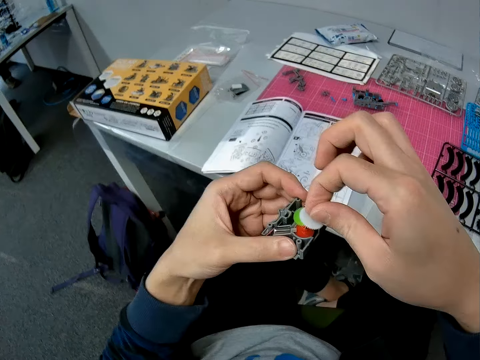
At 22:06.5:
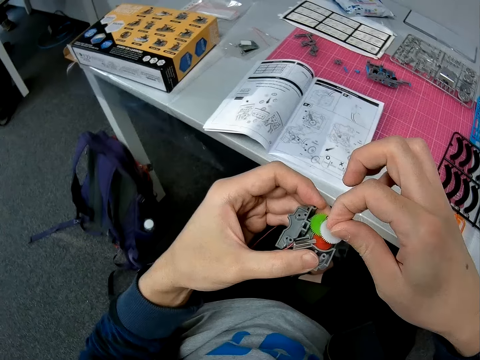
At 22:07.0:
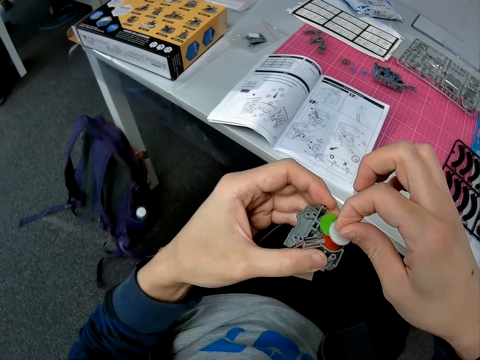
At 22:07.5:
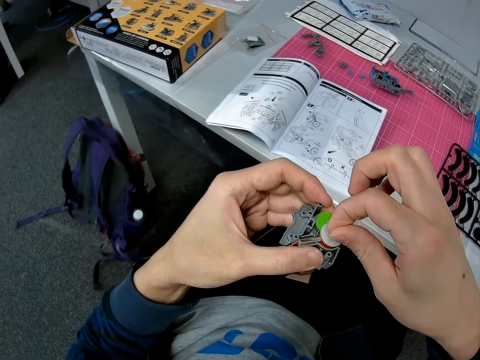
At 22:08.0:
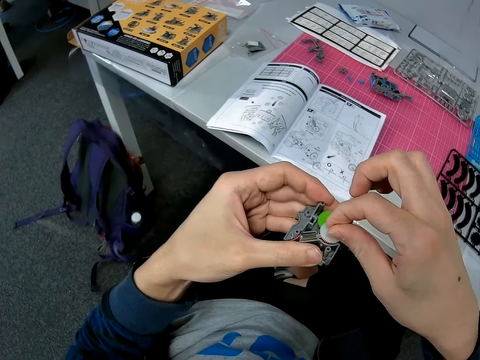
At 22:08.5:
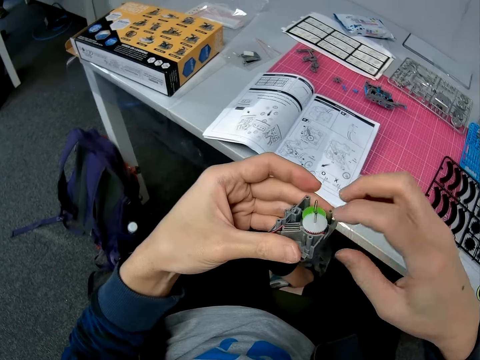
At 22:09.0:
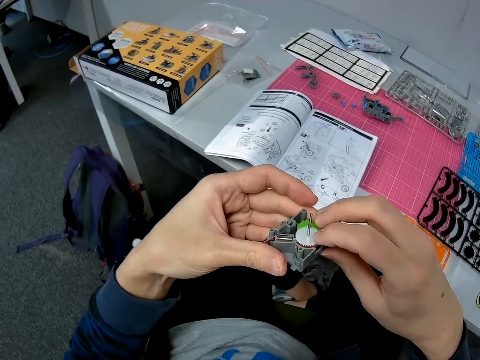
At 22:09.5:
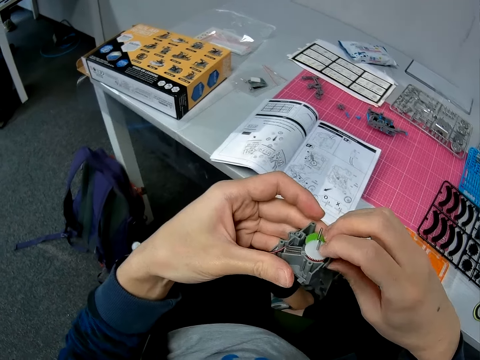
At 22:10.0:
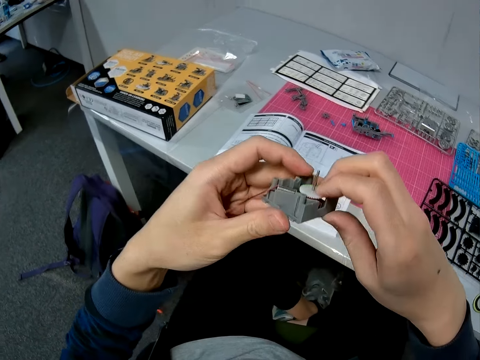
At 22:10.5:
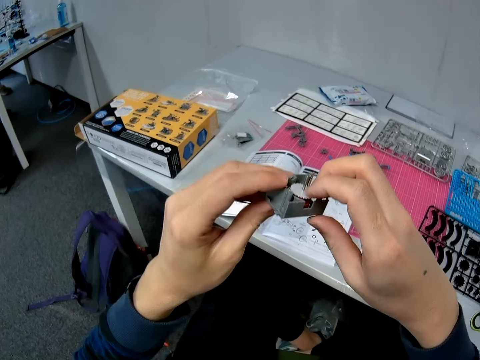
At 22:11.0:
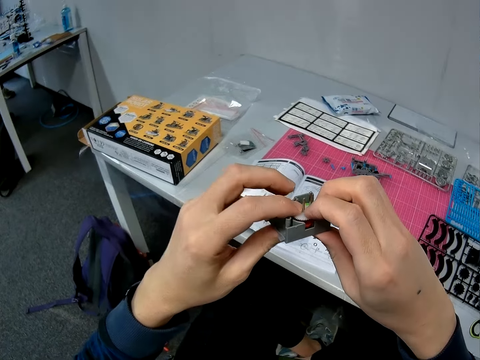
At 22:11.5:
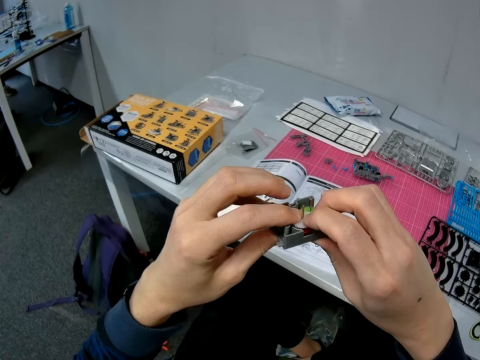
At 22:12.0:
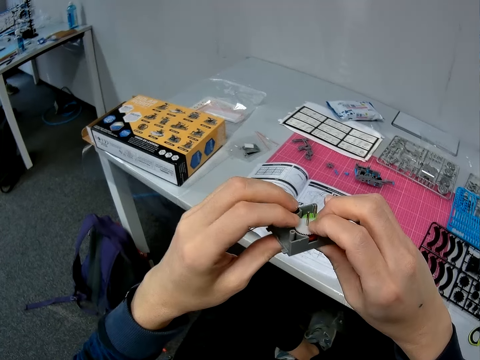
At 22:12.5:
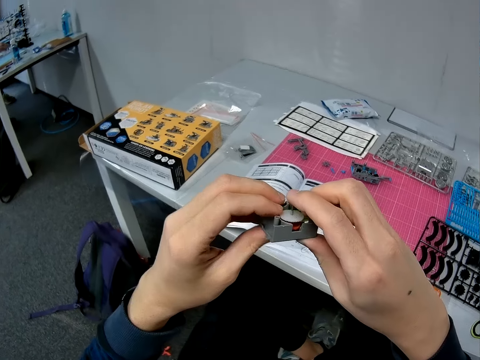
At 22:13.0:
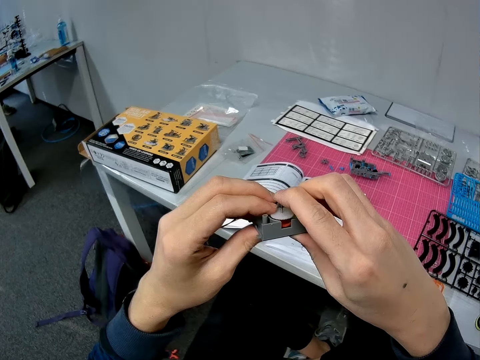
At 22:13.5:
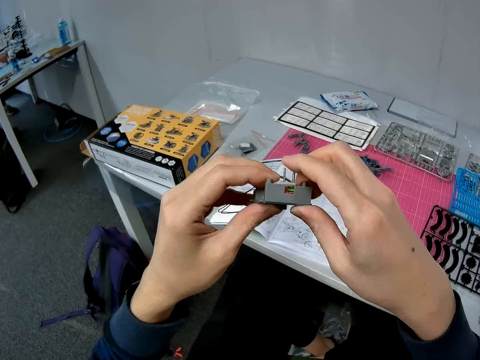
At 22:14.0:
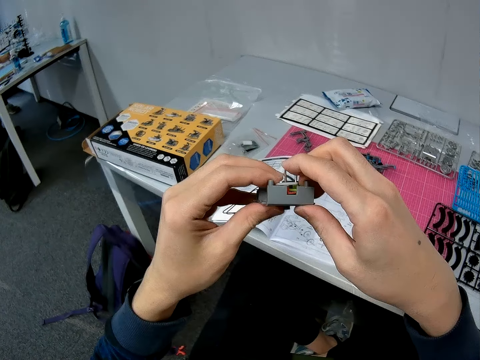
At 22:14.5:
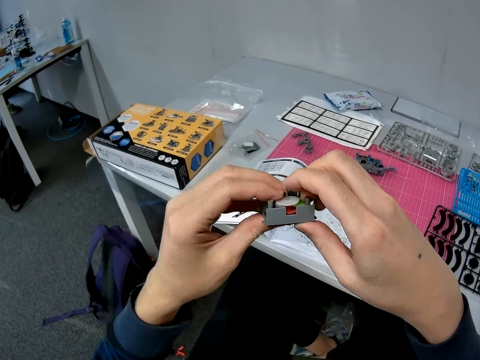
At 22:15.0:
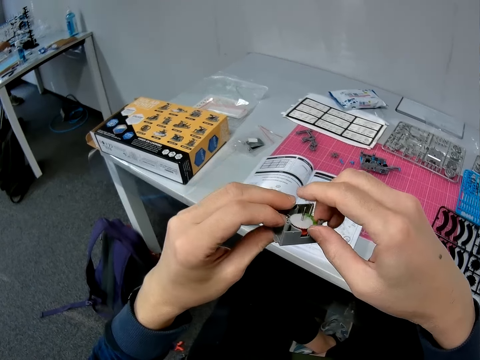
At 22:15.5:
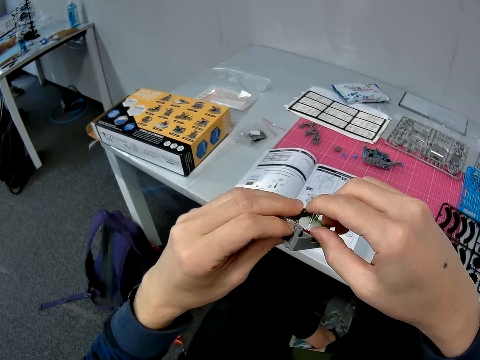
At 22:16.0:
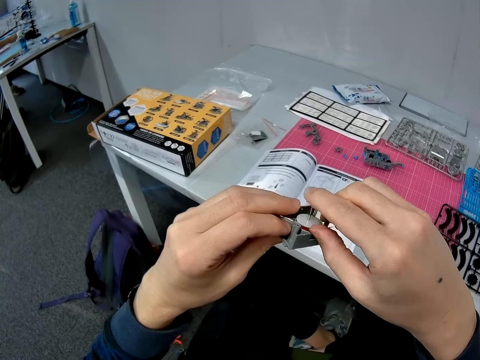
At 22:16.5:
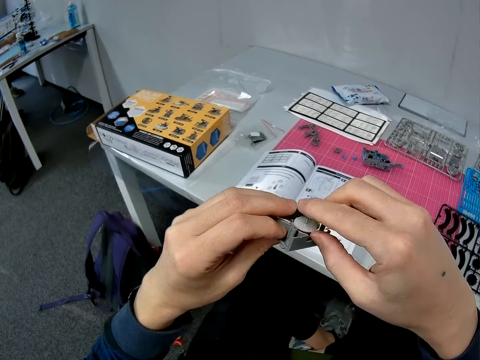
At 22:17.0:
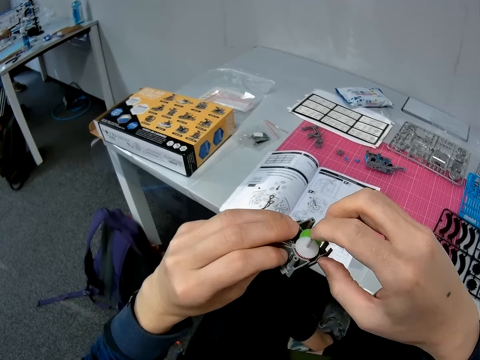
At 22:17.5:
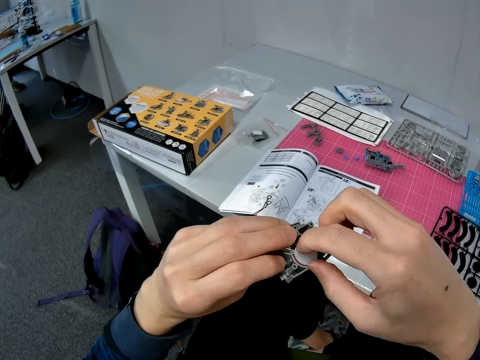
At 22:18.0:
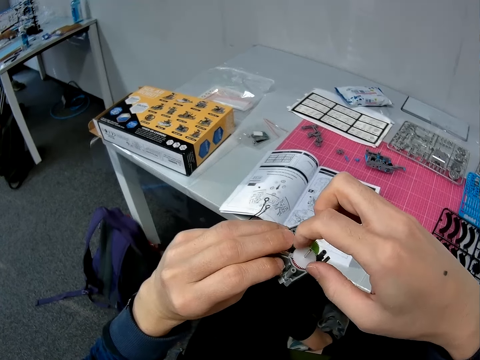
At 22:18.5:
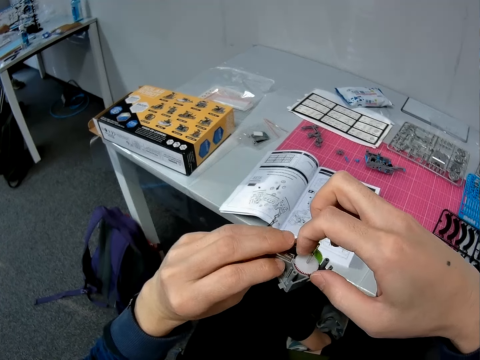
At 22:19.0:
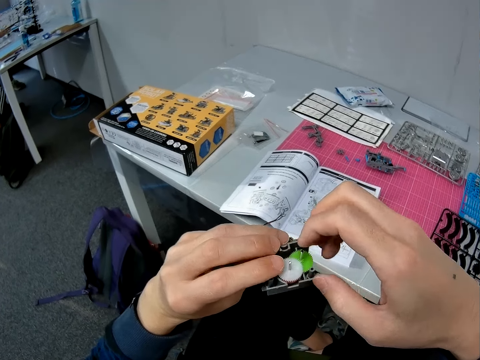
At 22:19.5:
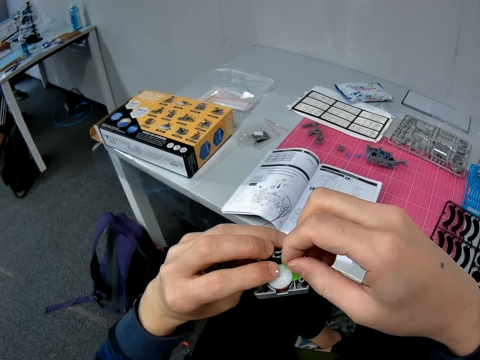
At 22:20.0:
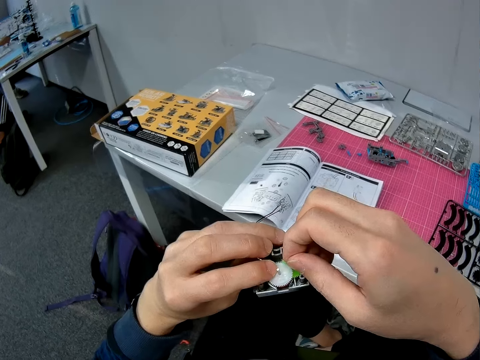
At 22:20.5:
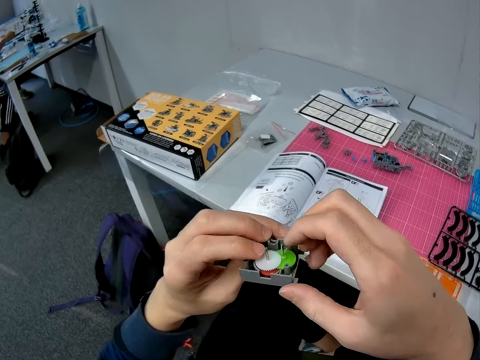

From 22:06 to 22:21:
The camera wearer removes a hand from the solar robot. They put the white gear in the solar robot. They hold the white gear. They lift the solar robot. They move fingers along the solar robot. They press the white gear. They turn the solar robot. They lift the white gear. They press the white gear. A person picks something. The camera wearer rotates the white gear. They remove a hand from the gear. They hold the green gear.

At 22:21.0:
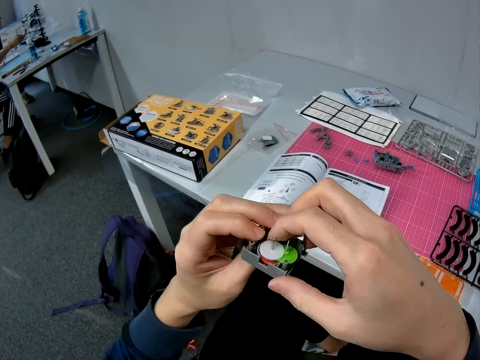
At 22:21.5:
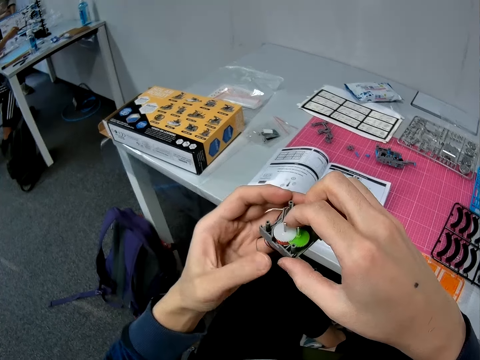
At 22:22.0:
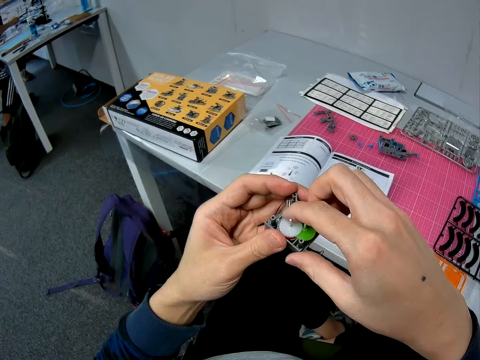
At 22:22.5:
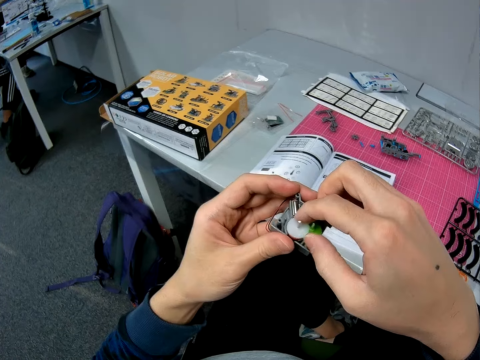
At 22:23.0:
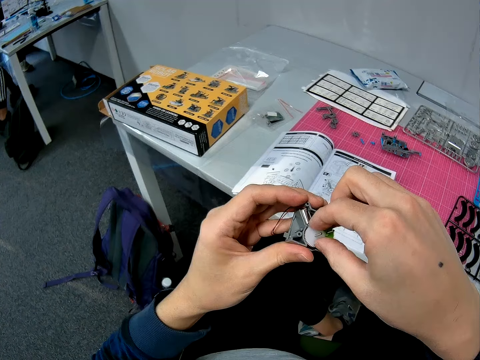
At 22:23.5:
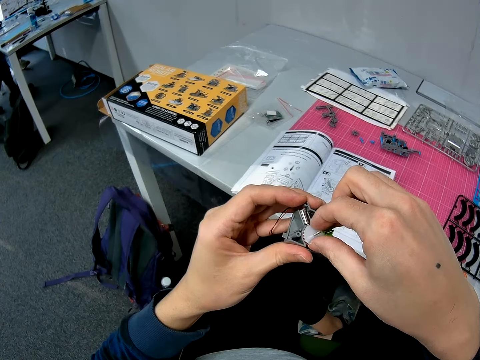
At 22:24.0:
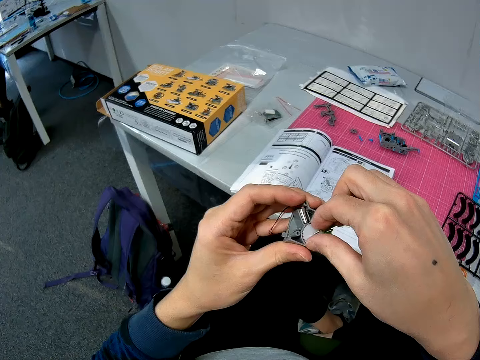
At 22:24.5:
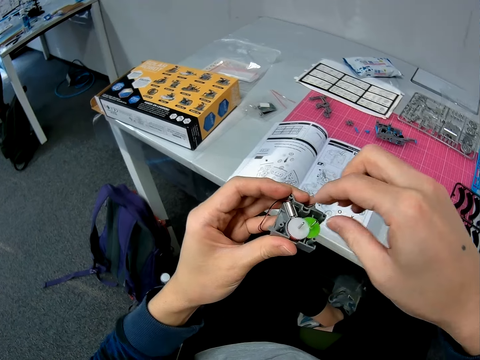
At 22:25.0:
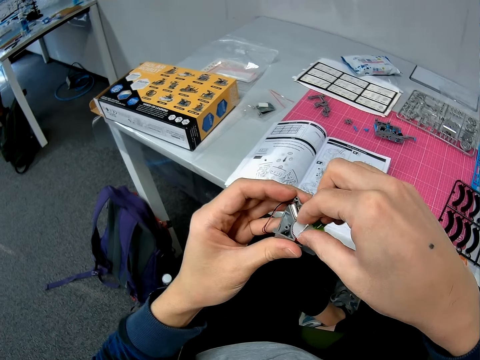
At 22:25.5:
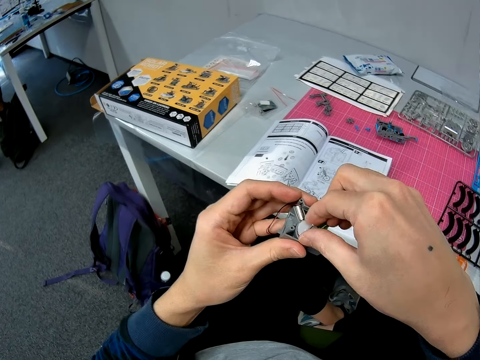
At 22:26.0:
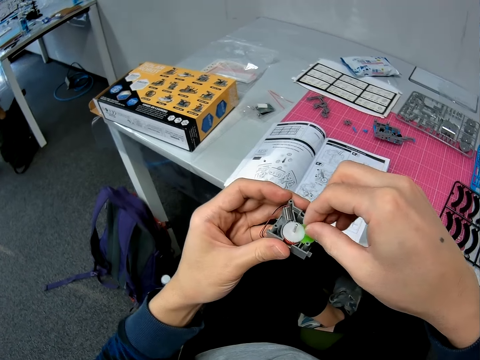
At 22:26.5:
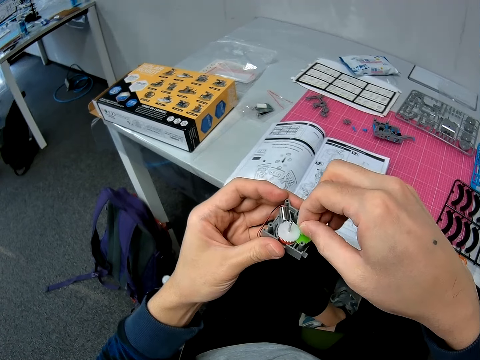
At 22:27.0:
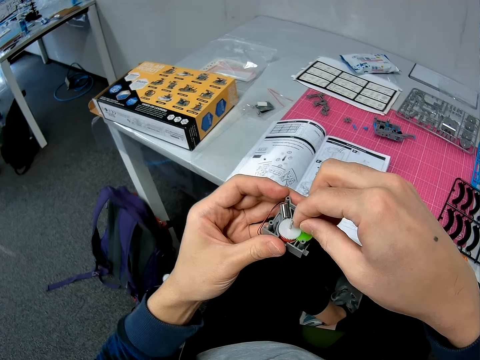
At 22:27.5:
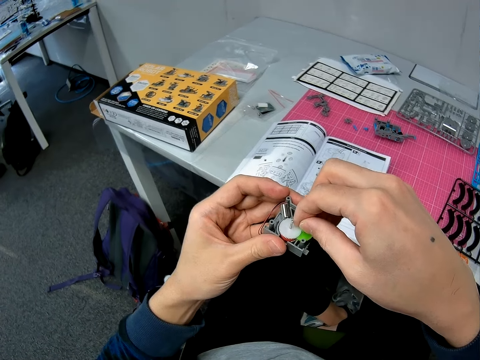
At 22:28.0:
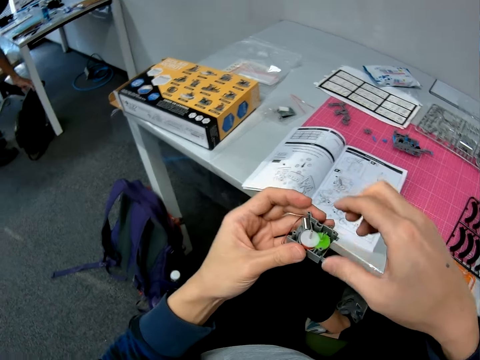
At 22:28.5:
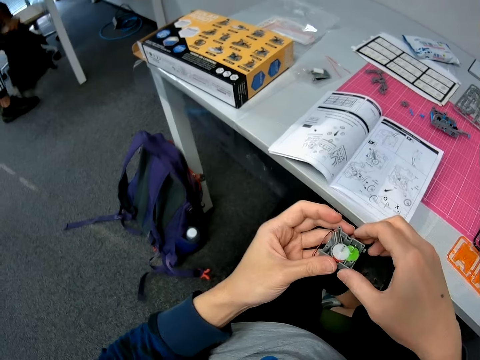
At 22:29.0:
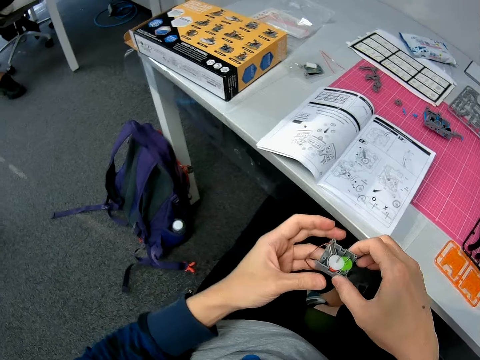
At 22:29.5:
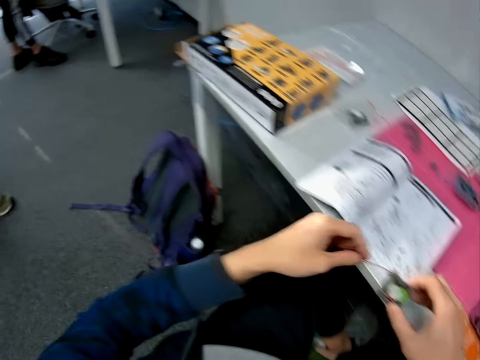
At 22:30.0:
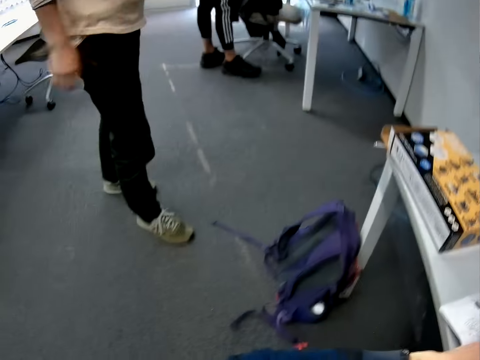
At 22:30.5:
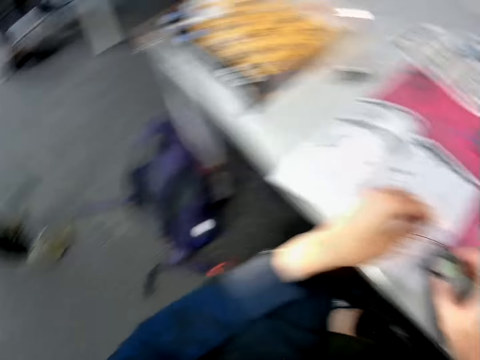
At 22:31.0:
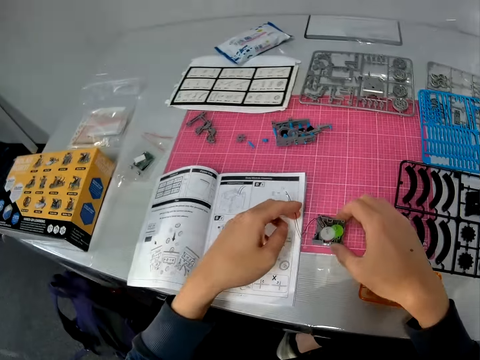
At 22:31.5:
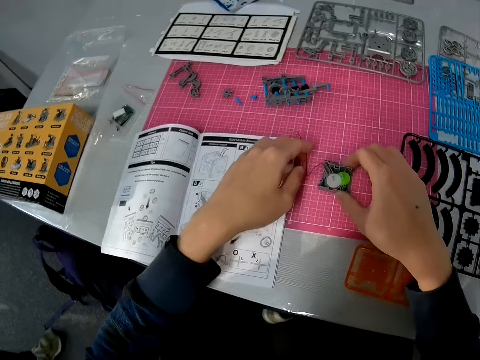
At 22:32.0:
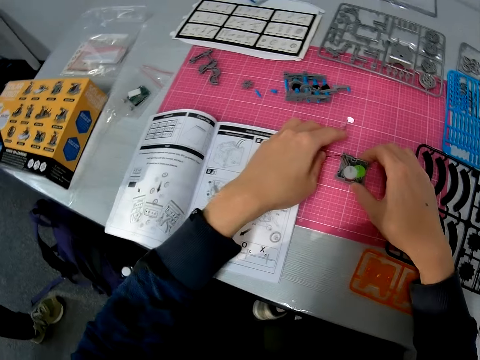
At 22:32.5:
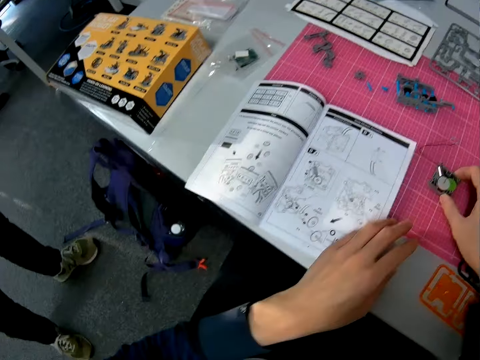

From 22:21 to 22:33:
The camera wearer holds the solar robot. They hold the white gear. They move a hand along the solar robot. They rotate the white gear. A person stands. The camera wearer rotates the green gear. They hold the solar robot and move the solar robot. The person picks a bag. The person moves a leg. The camera wearer holds the motor. Another person lowers a hand. The camera wearer carries the solar robot. They put the solar robot on the table.
